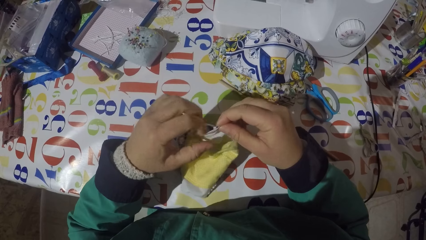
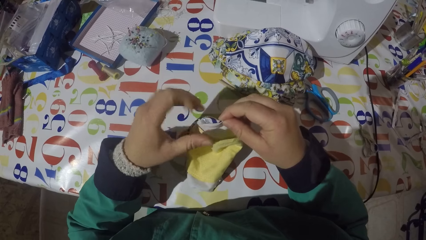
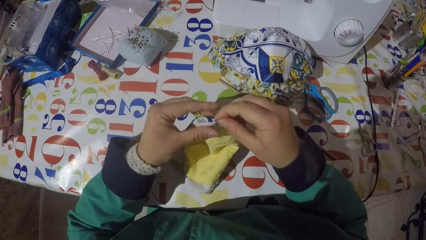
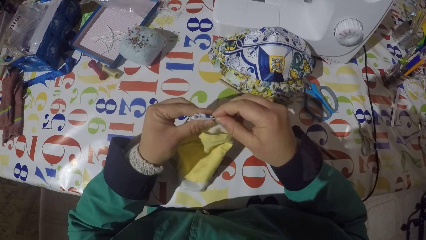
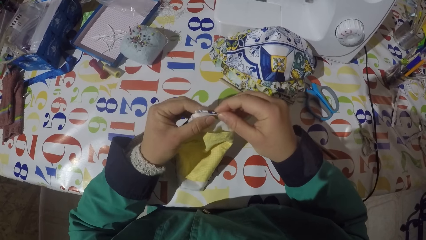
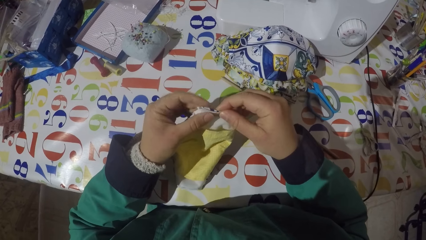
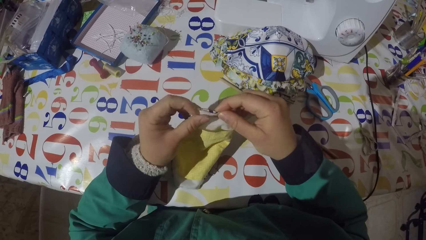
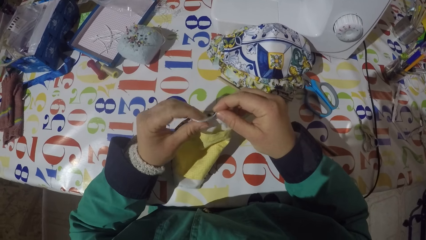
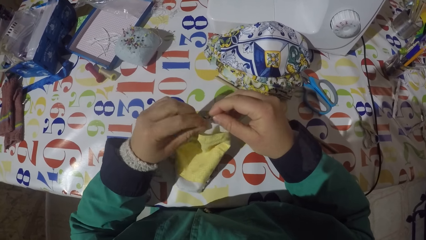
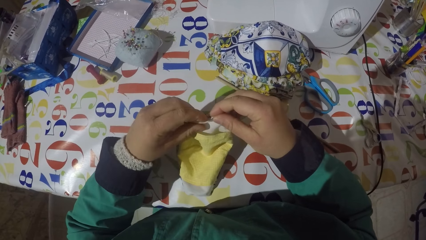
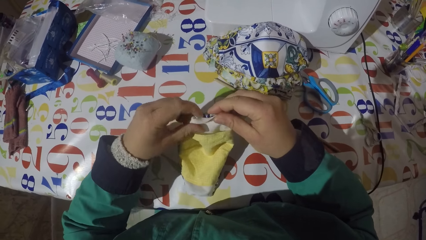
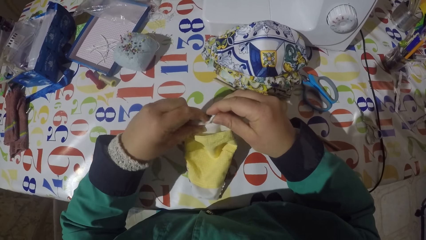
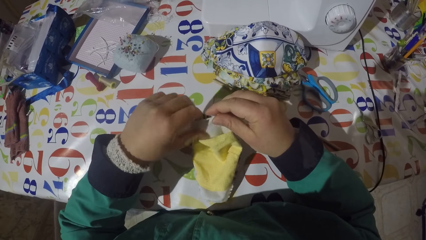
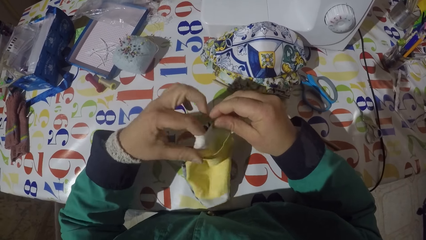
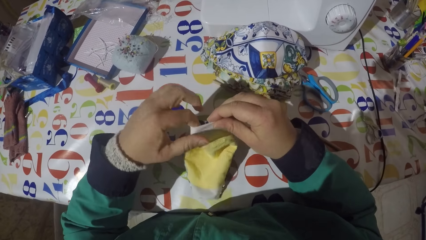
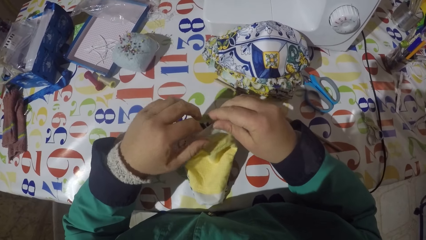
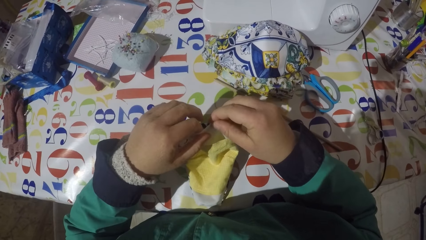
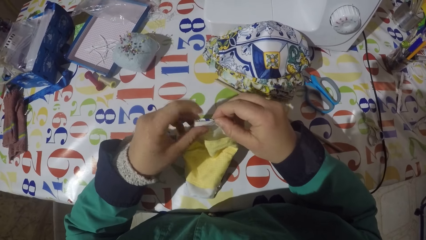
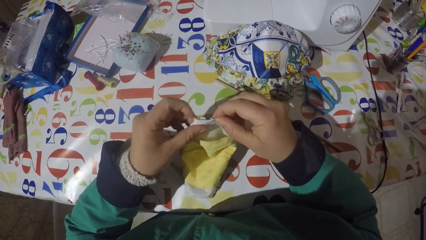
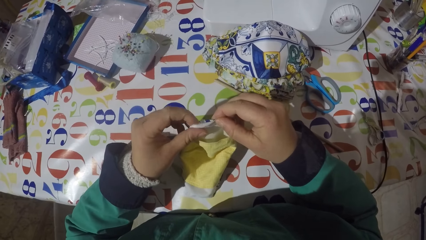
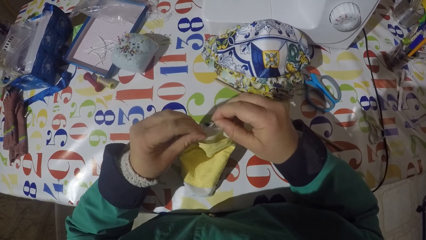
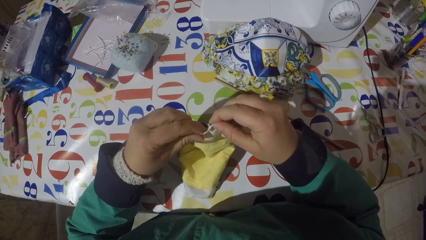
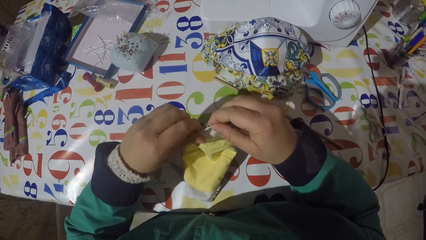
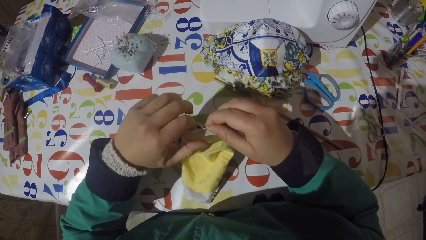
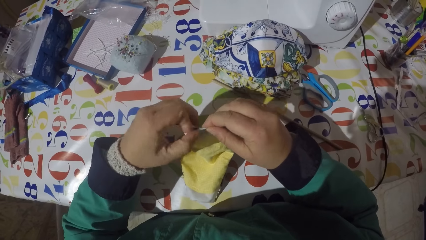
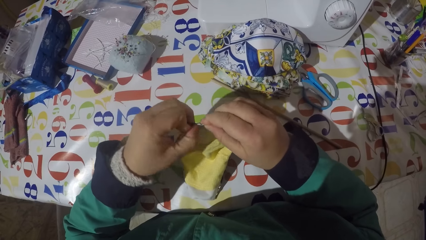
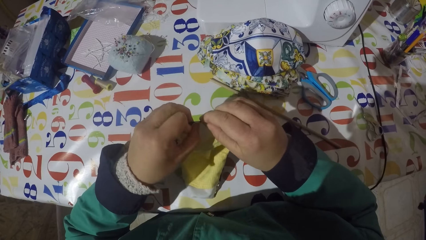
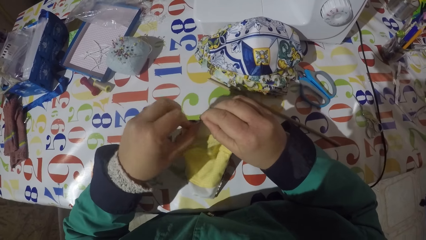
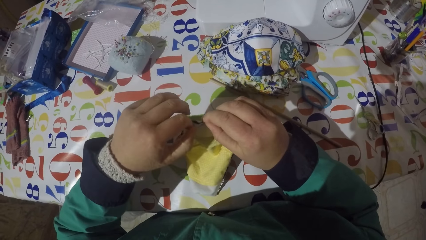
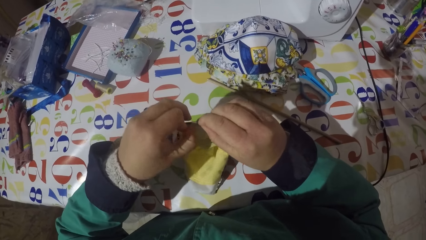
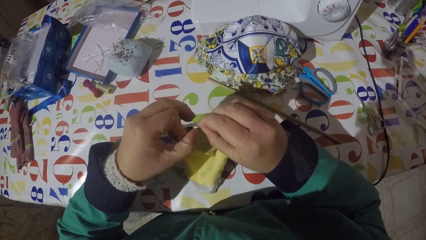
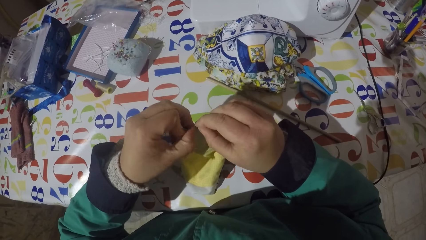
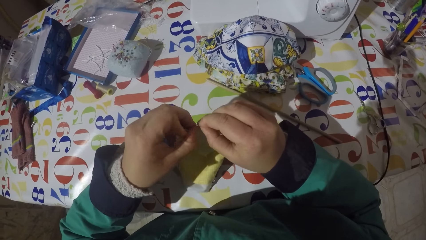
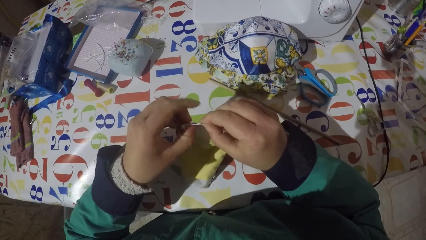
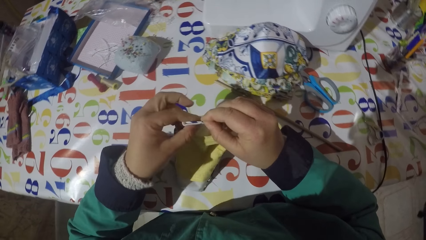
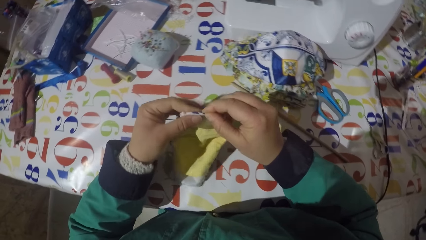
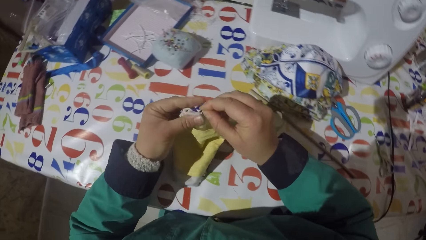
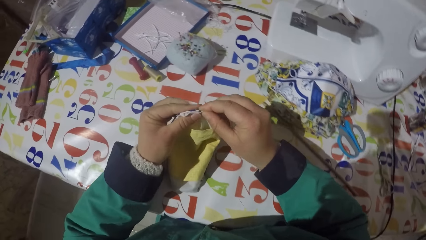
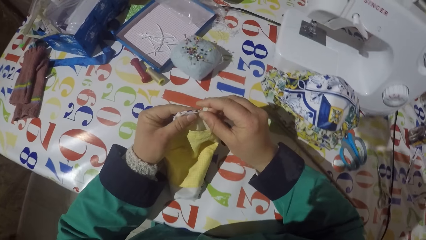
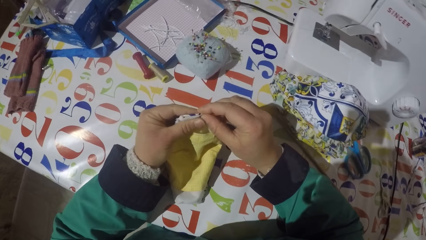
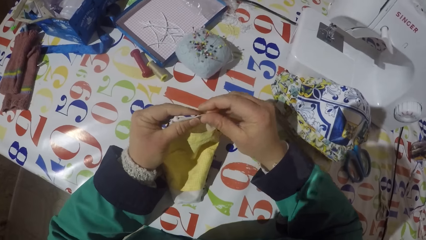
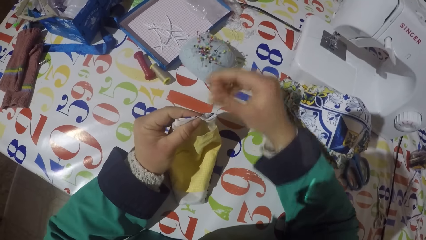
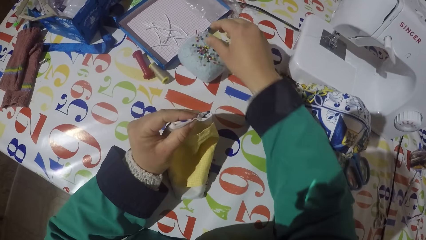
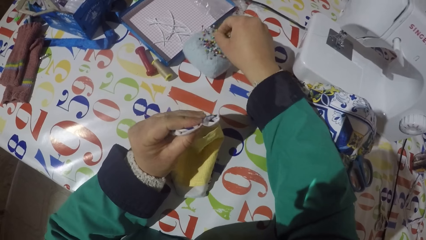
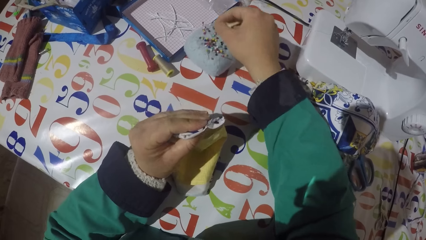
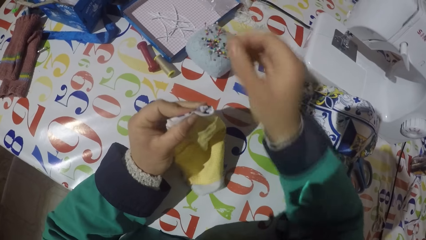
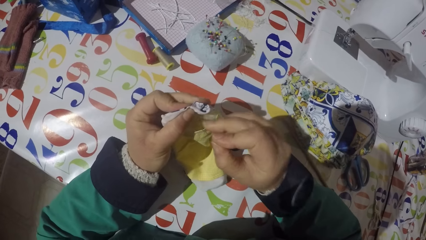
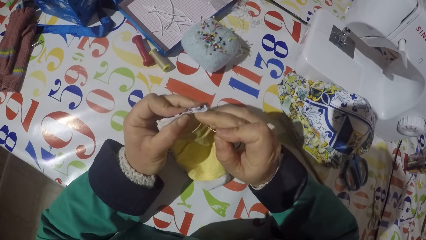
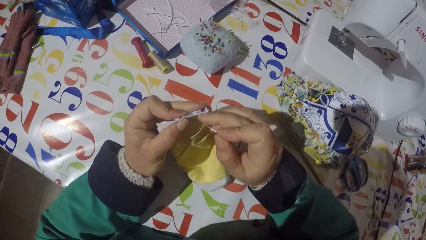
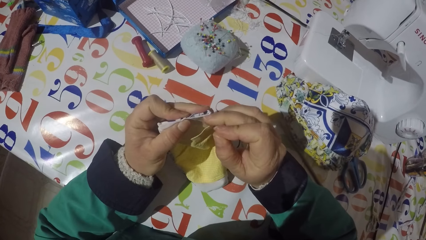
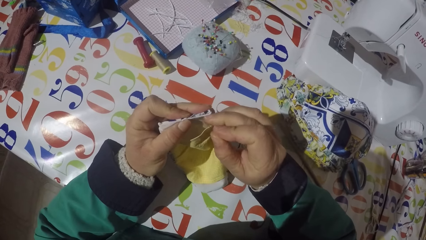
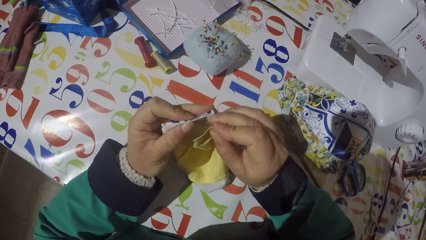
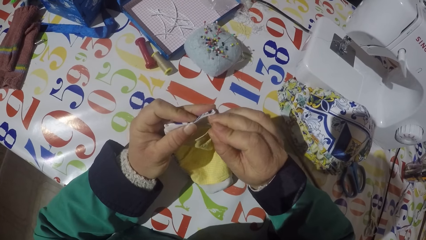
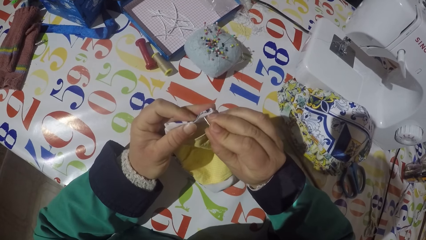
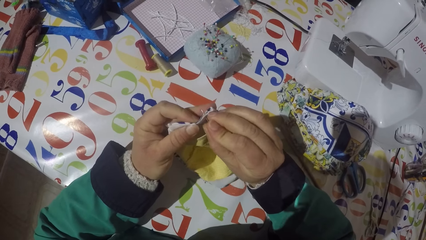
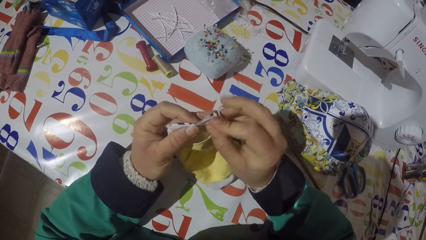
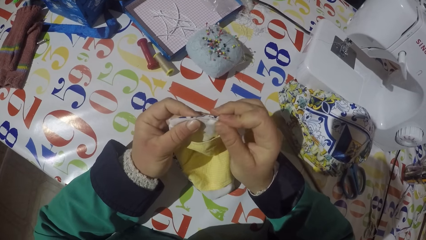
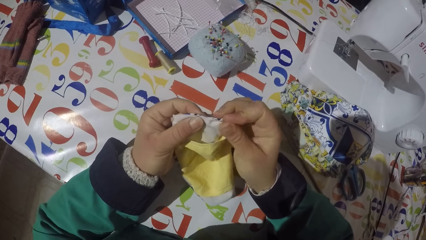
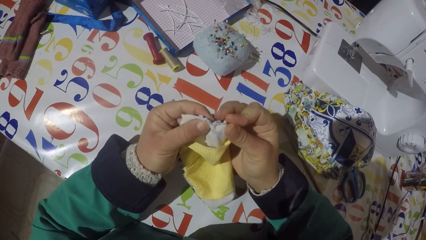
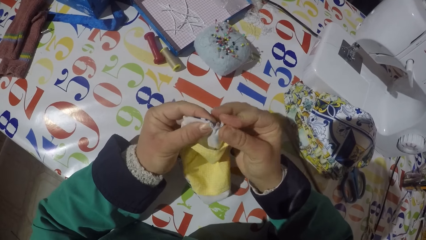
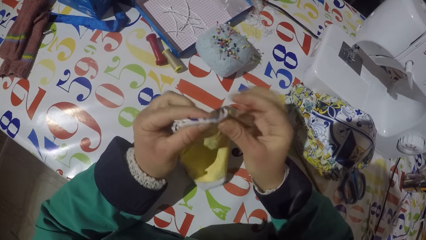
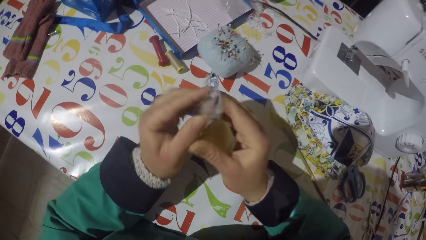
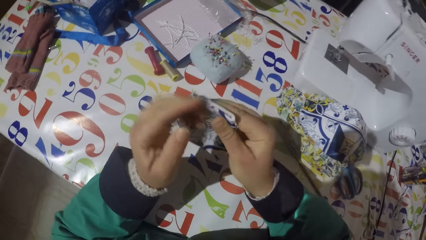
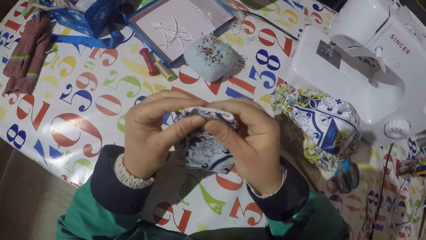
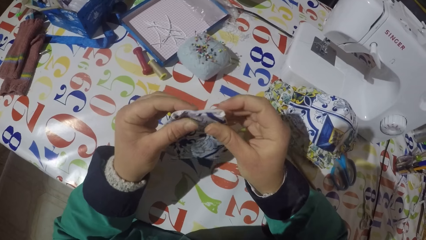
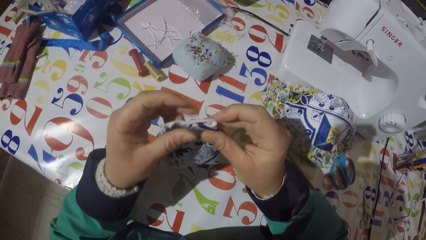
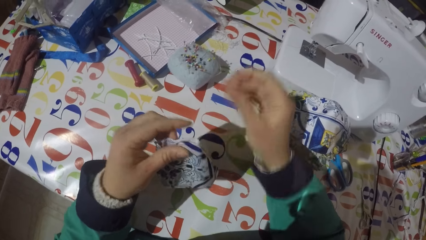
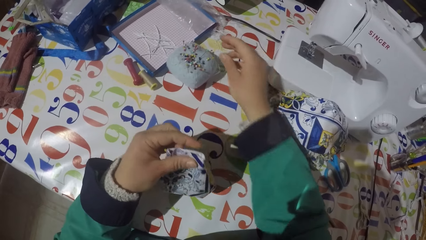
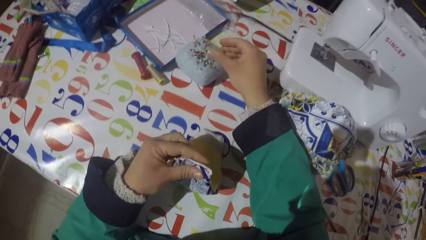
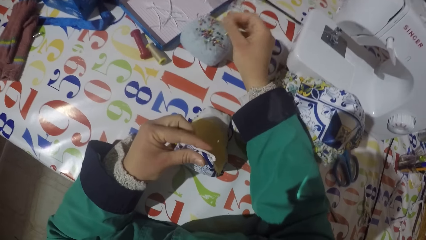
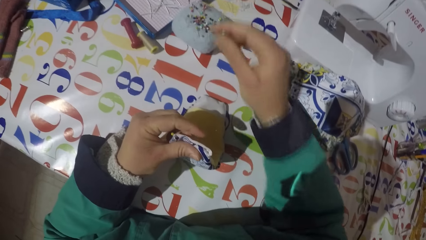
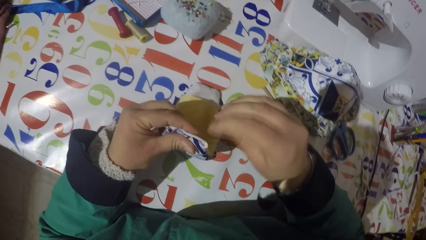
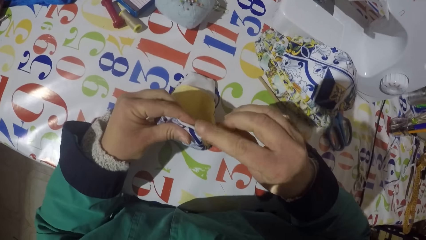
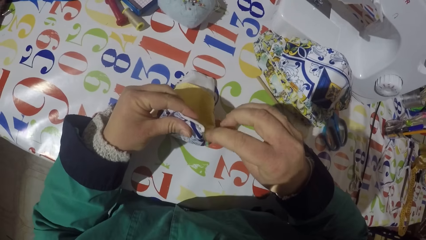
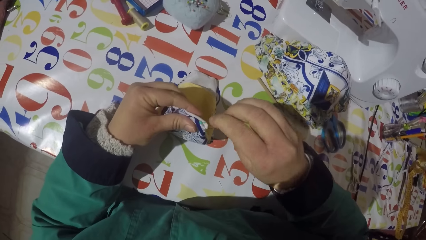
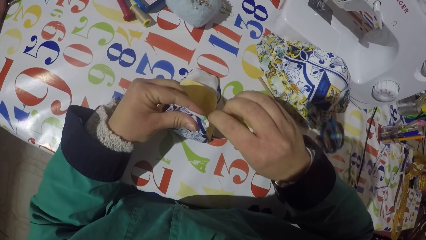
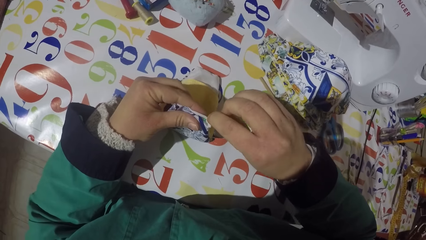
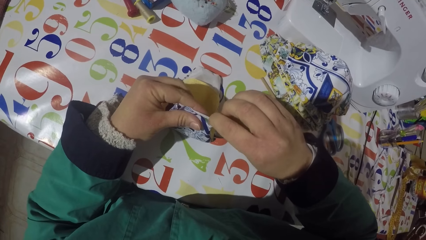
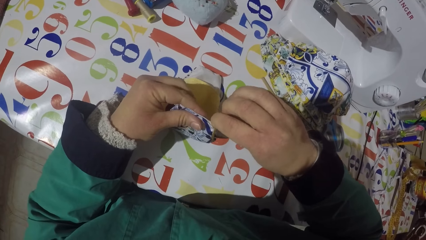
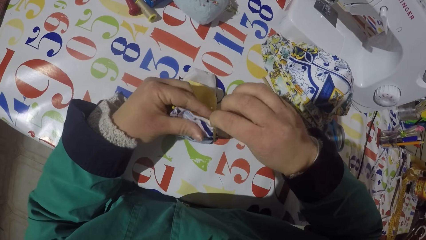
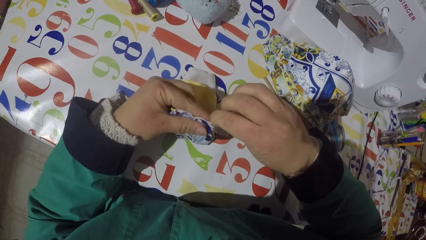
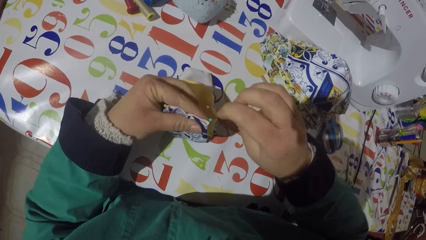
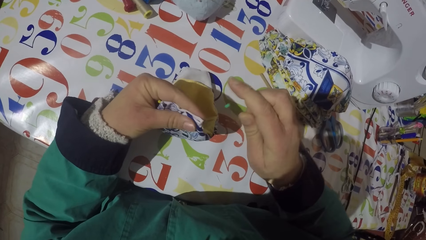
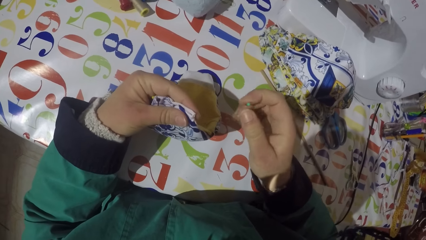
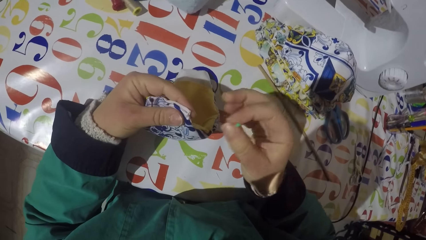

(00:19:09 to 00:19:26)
The camera wearer holds the piece of garment or mask with his left hand. He picks a pin from the sponge. He pins the pin on the piece of garment. He turns the piece of garment. He holds the piece of garment with his left hand. He picks a pin from the sponge. He moves the garment edge with the pin. He fixes the mask with the pin.
